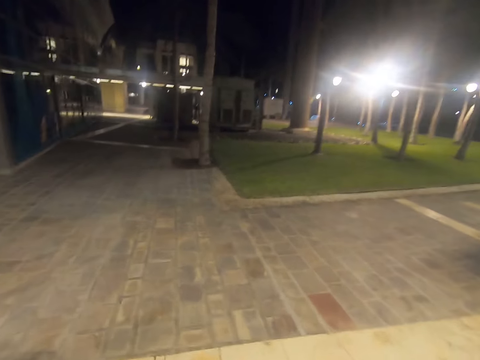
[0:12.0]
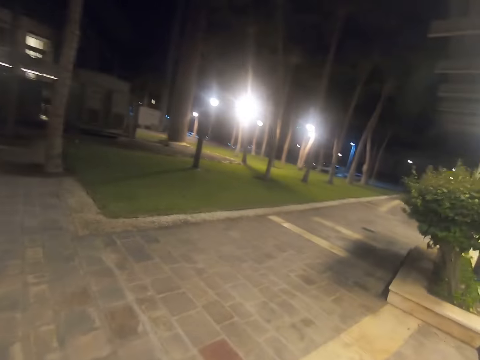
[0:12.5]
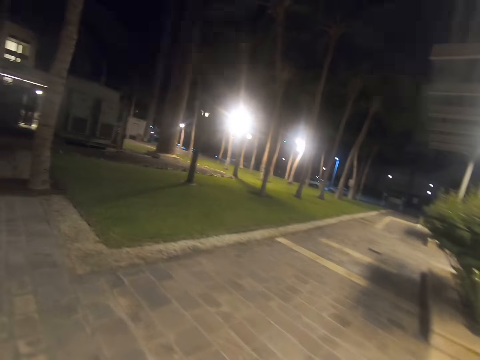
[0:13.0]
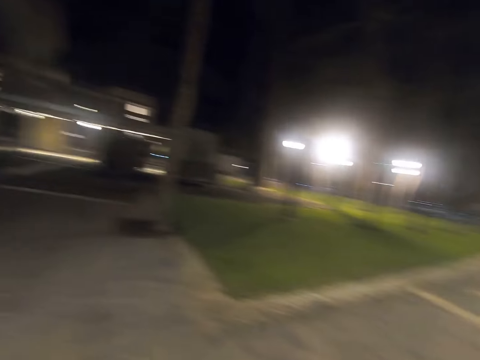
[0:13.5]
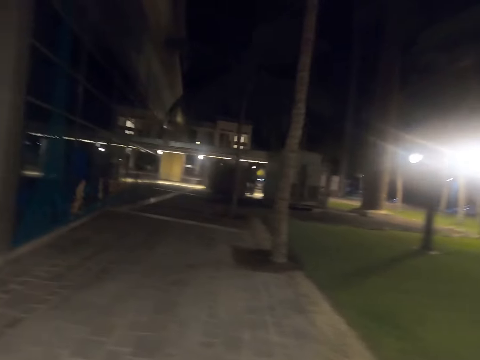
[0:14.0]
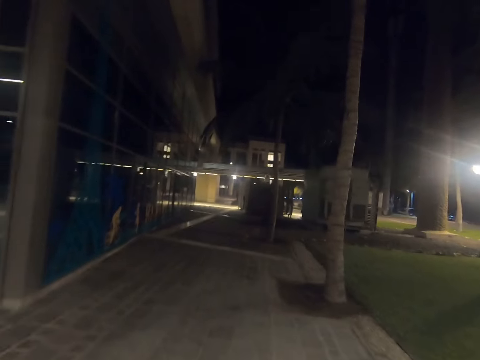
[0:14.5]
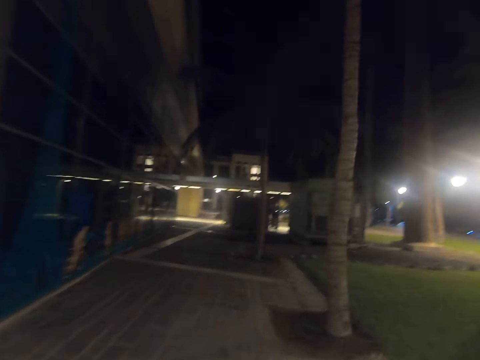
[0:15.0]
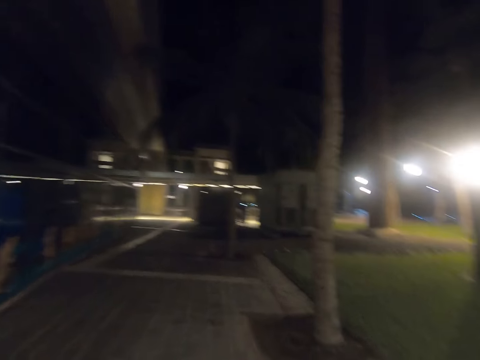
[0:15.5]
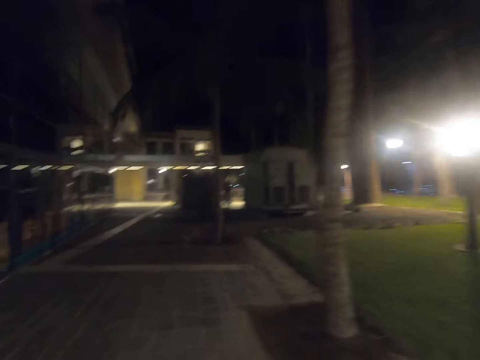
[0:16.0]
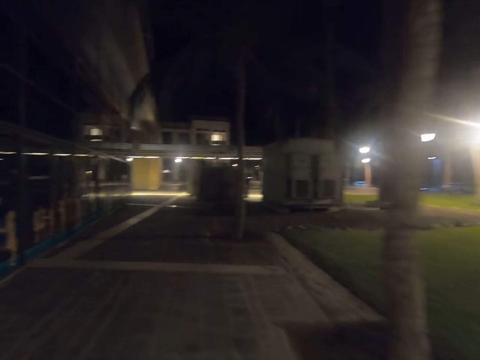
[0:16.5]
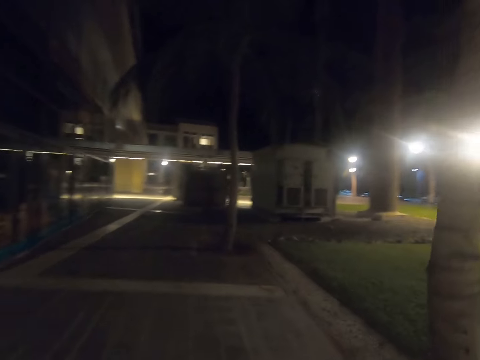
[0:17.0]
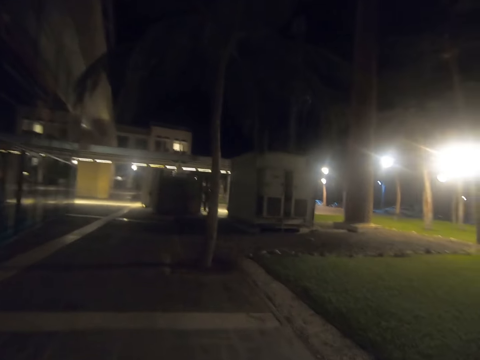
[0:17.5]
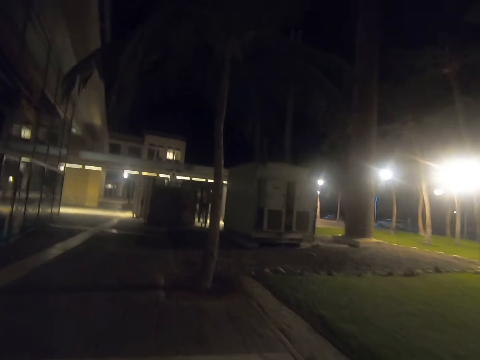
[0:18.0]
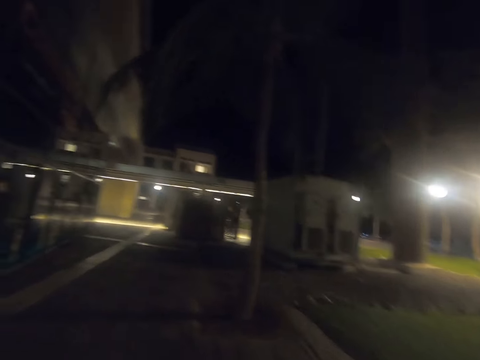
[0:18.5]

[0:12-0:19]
The camera wearer looks around.

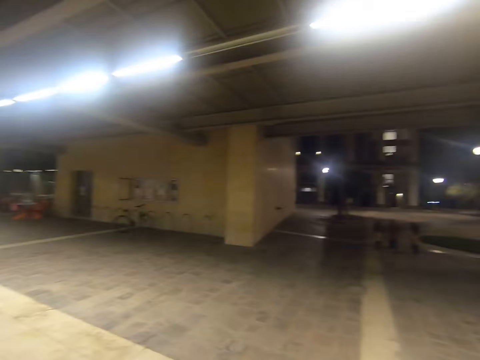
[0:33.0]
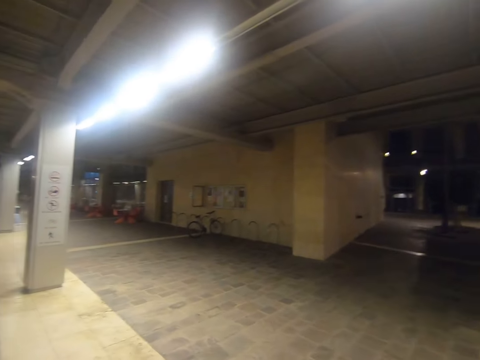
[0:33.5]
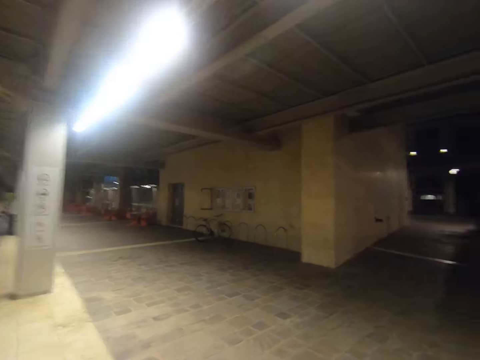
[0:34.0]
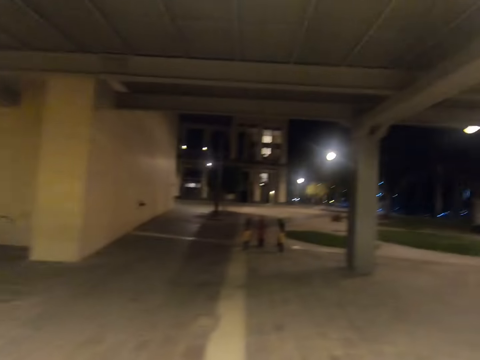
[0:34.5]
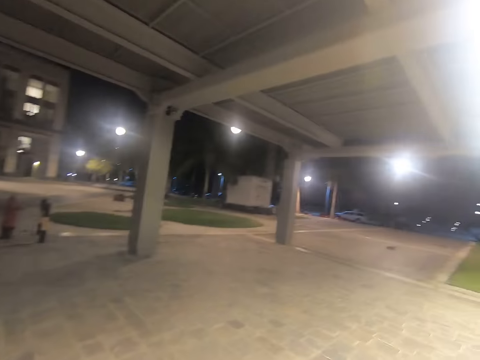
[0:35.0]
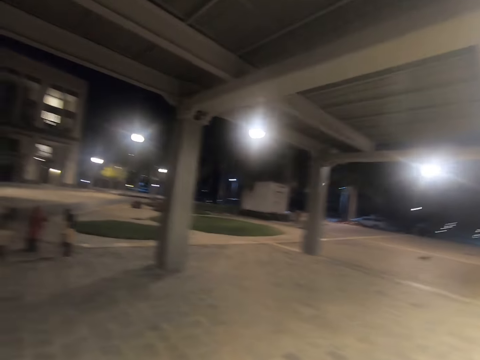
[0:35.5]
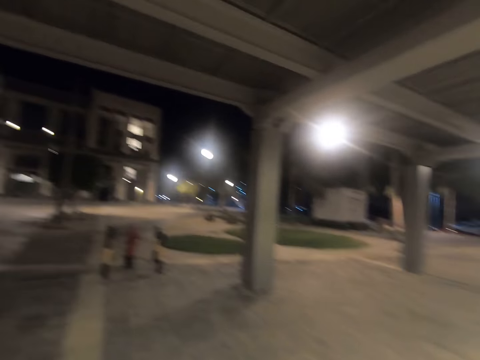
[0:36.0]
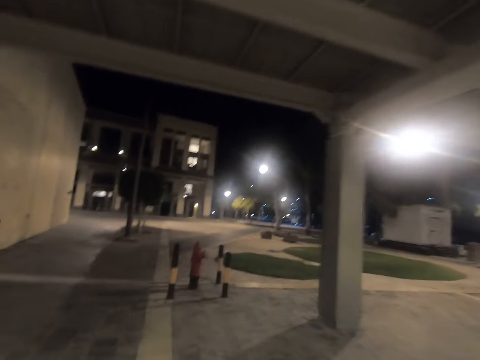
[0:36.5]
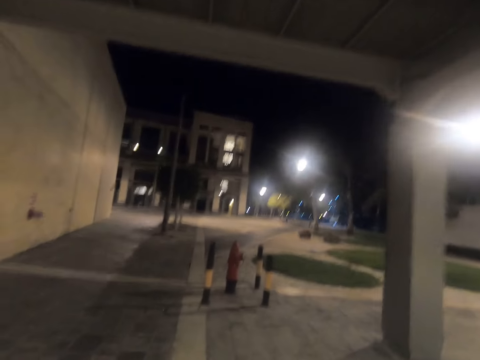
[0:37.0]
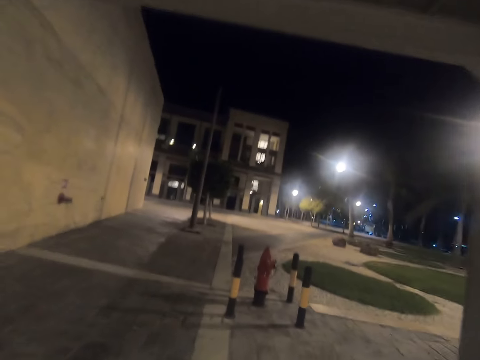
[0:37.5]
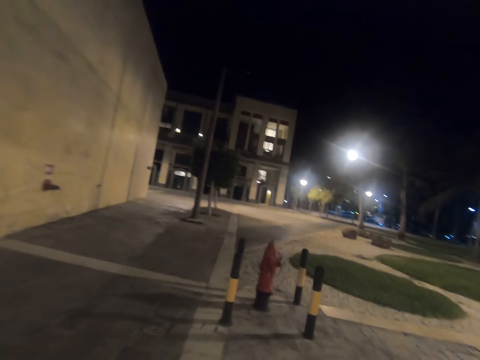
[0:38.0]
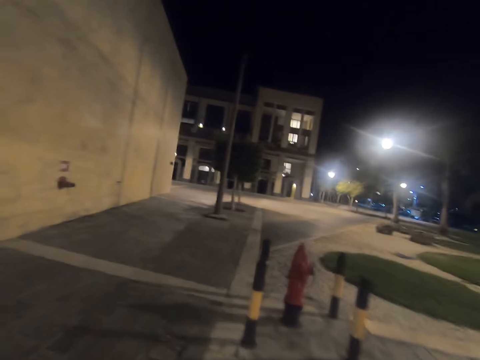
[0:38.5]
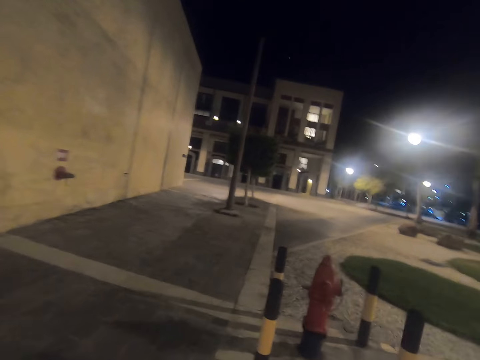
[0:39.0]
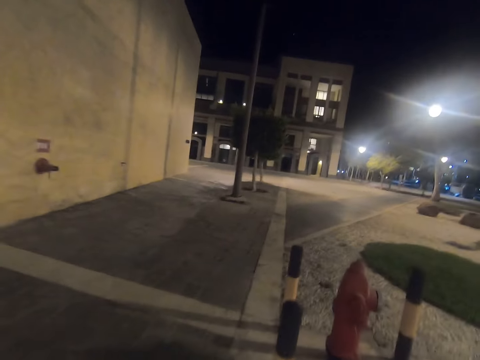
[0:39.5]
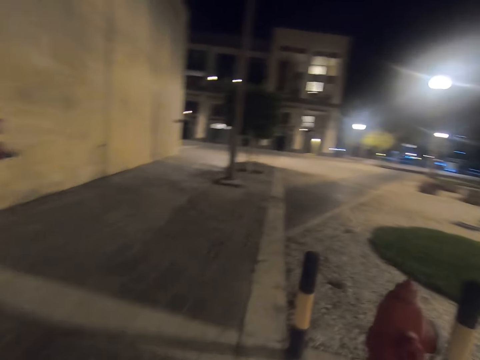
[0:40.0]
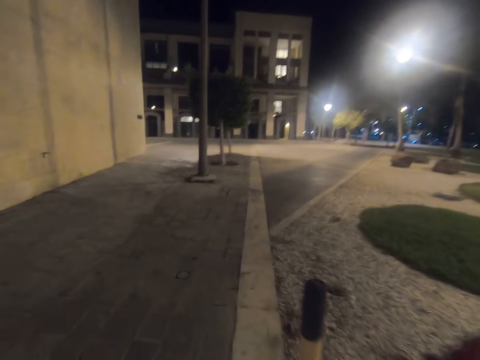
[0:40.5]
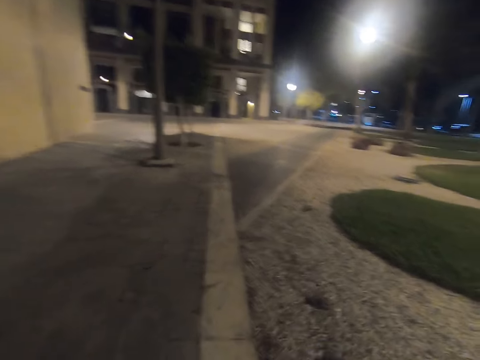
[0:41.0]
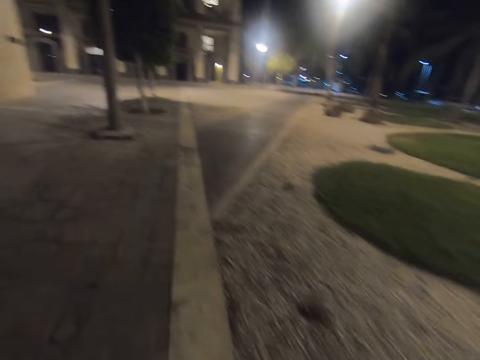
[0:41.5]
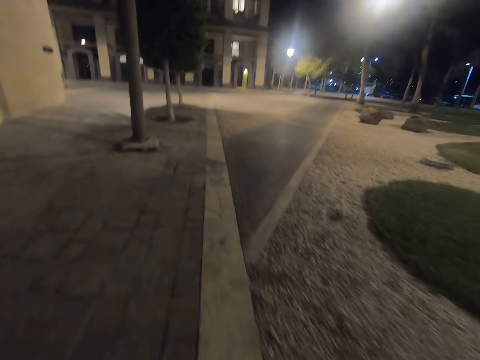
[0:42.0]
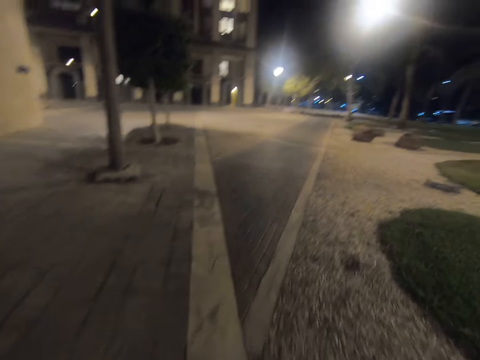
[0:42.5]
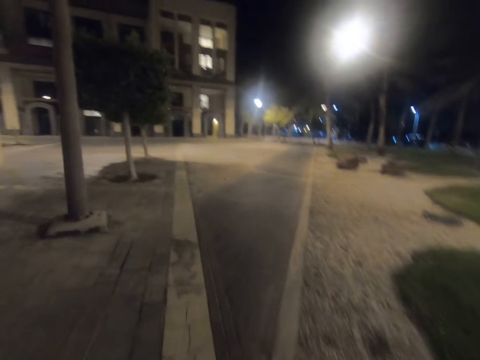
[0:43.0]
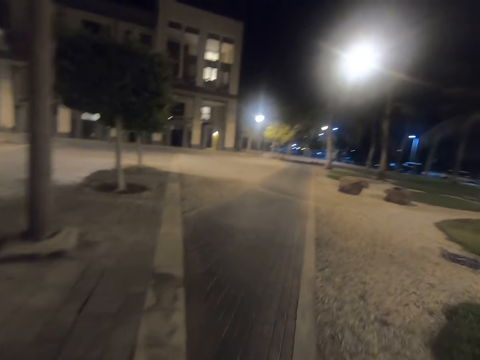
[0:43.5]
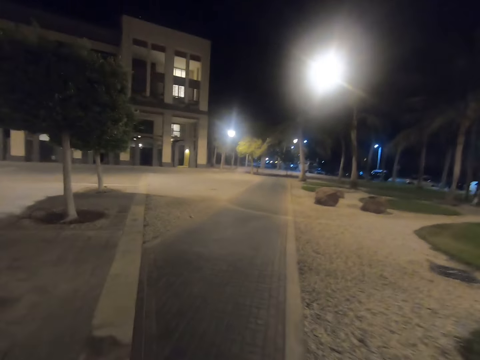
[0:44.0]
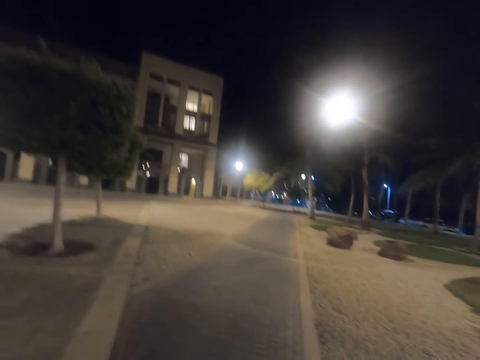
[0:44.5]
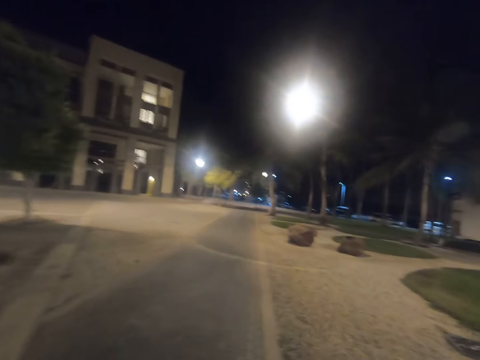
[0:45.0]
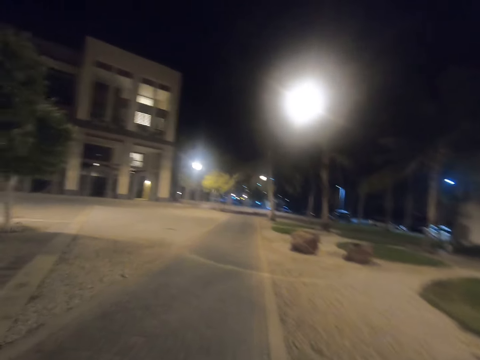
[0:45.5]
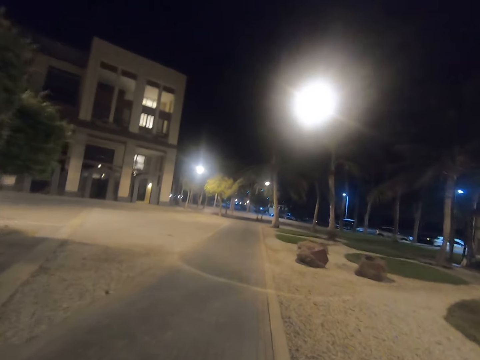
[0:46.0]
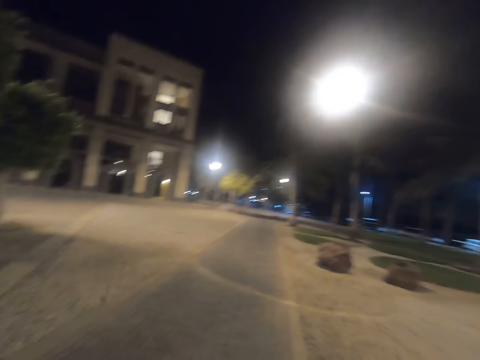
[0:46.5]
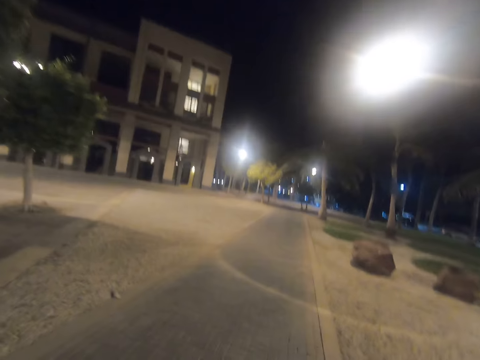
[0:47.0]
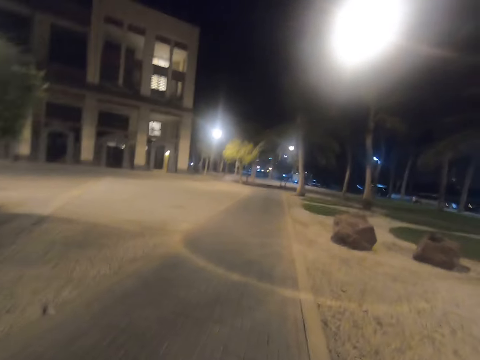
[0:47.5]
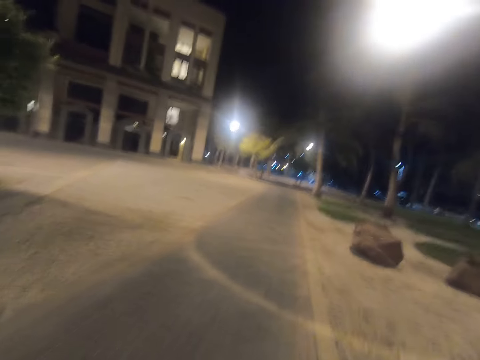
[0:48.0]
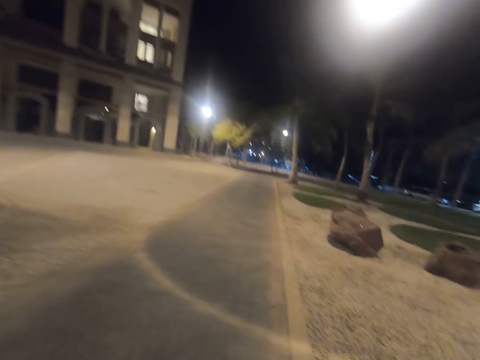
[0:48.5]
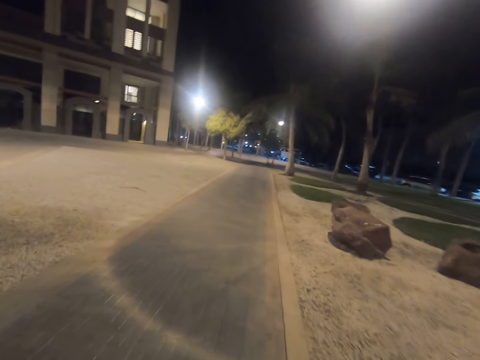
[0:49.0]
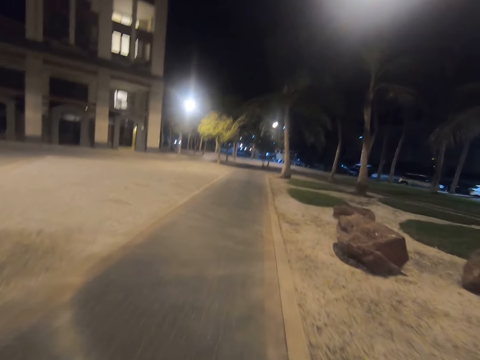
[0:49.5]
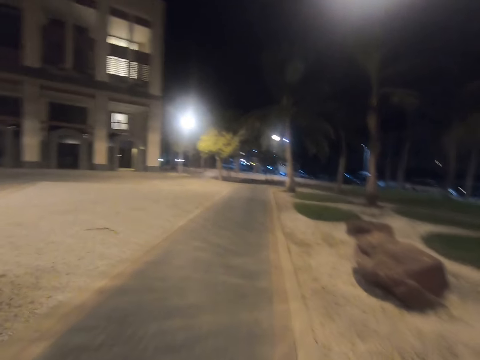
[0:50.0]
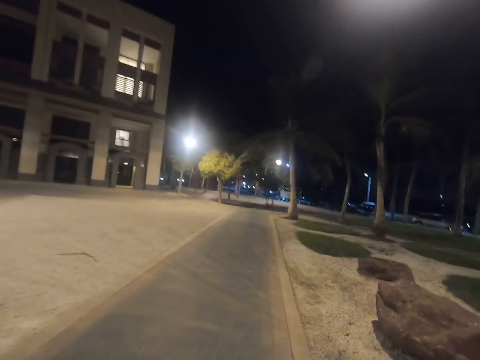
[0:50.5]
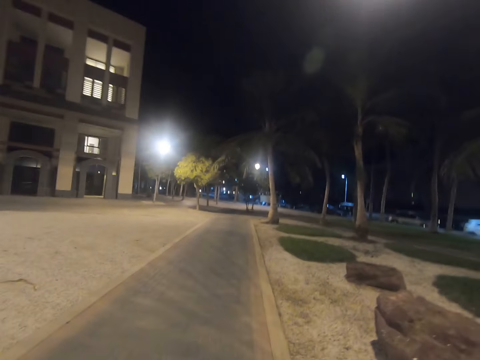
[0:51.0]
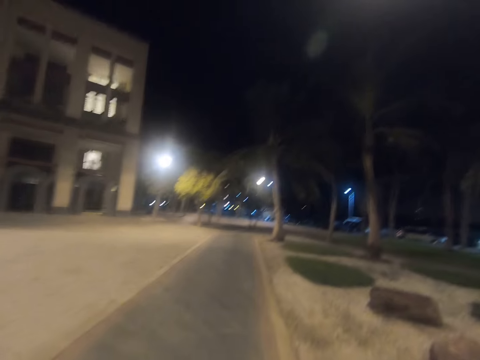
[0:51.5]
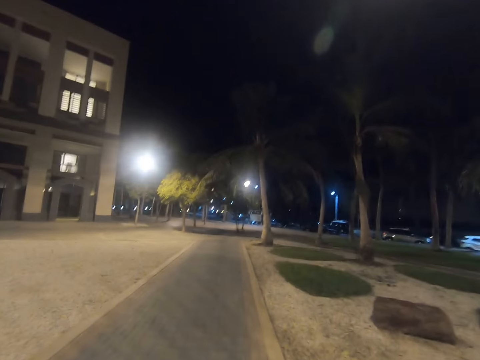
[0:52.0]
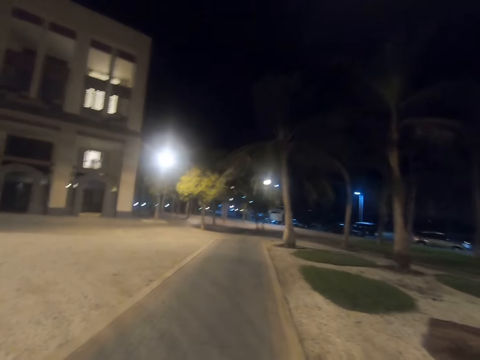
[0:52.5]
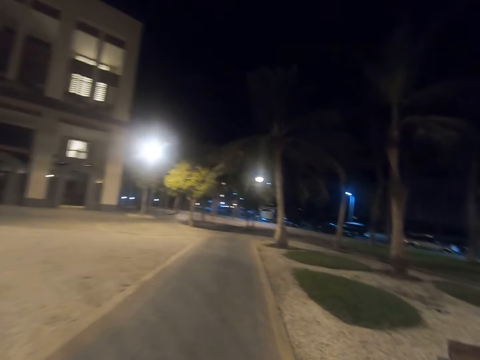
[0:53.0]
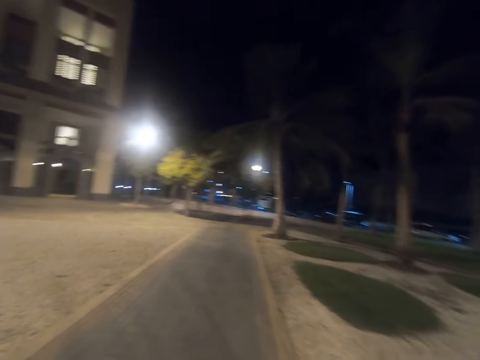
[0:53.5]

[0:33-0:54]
The camera wearer looks around. They turn around the building. They walk along the building. They walk along the driveway.
